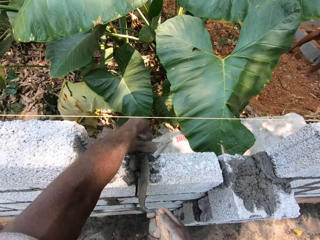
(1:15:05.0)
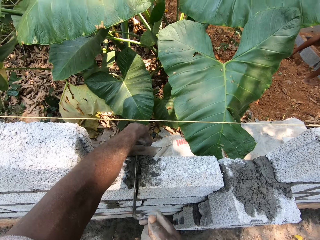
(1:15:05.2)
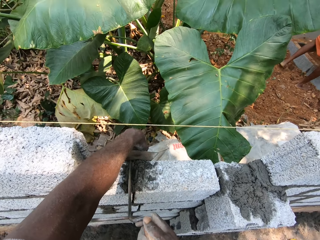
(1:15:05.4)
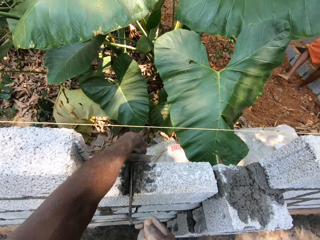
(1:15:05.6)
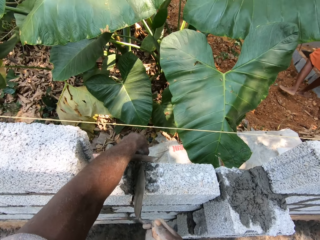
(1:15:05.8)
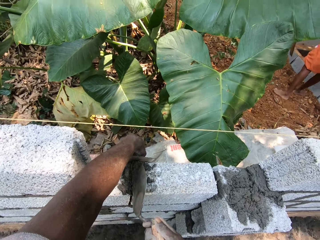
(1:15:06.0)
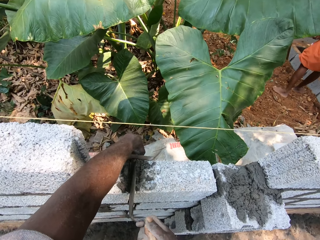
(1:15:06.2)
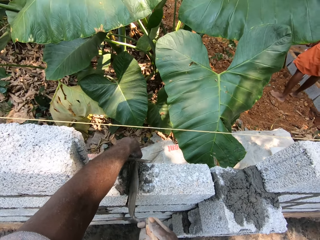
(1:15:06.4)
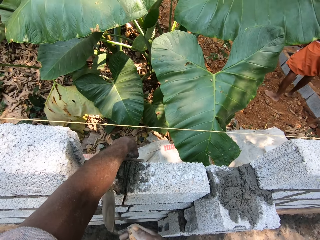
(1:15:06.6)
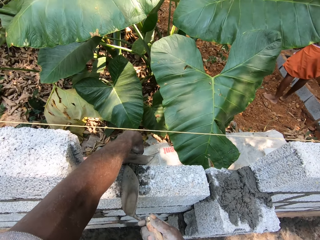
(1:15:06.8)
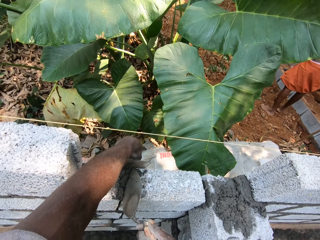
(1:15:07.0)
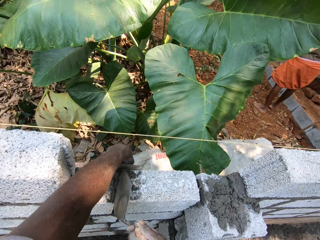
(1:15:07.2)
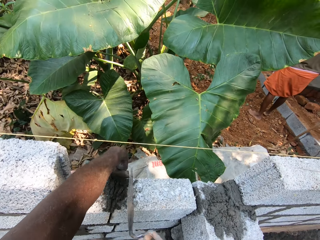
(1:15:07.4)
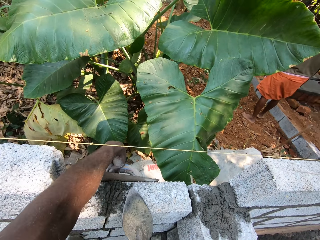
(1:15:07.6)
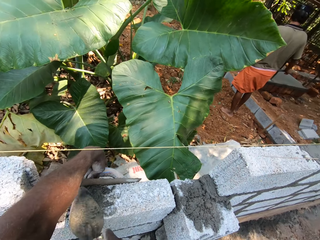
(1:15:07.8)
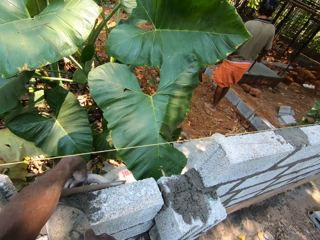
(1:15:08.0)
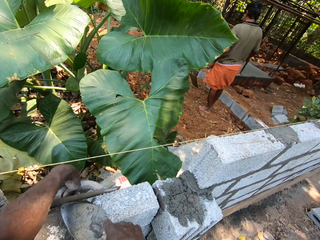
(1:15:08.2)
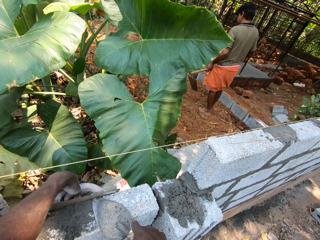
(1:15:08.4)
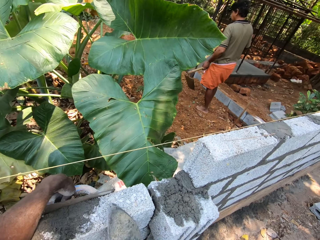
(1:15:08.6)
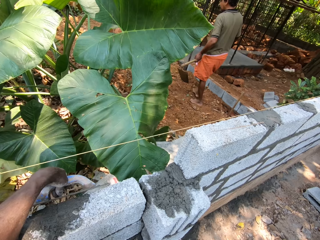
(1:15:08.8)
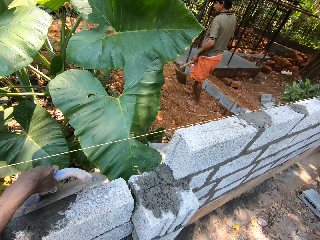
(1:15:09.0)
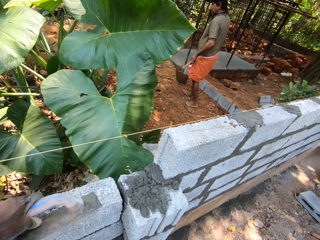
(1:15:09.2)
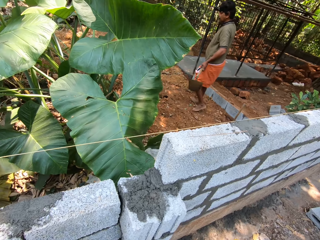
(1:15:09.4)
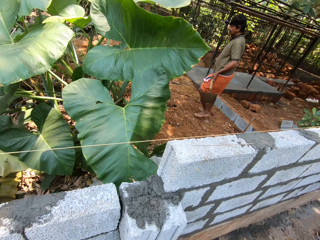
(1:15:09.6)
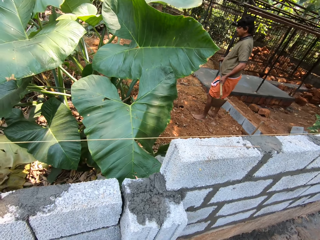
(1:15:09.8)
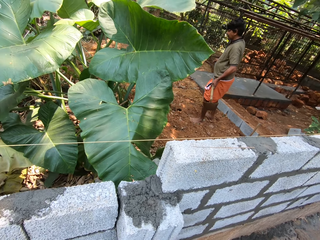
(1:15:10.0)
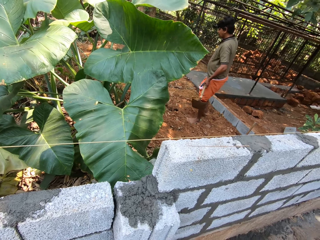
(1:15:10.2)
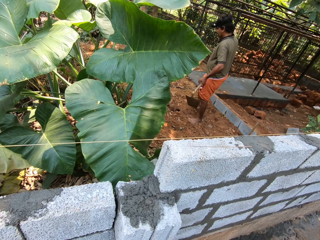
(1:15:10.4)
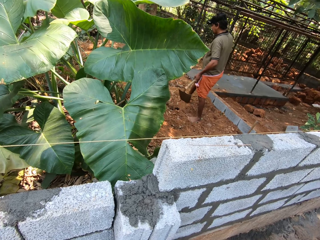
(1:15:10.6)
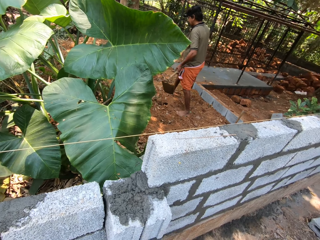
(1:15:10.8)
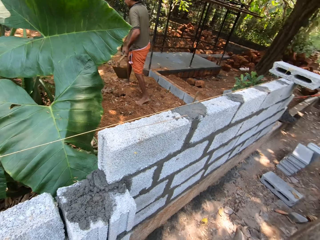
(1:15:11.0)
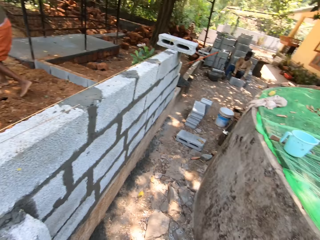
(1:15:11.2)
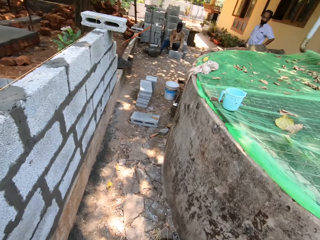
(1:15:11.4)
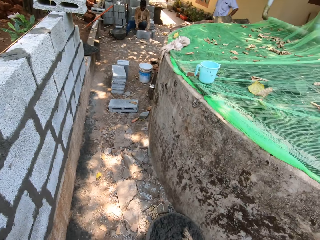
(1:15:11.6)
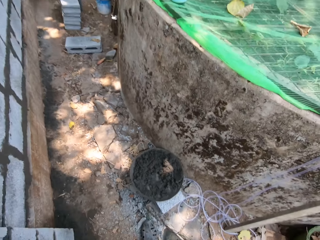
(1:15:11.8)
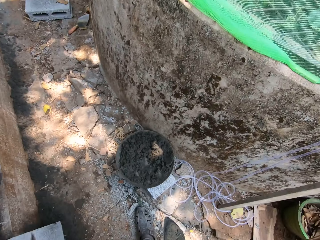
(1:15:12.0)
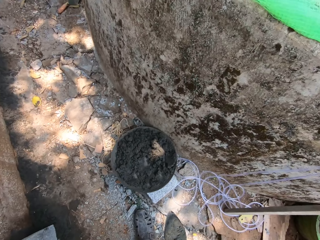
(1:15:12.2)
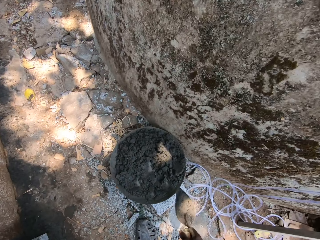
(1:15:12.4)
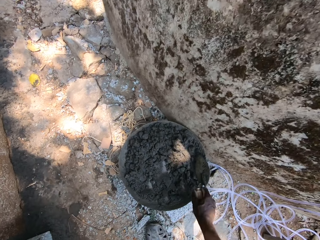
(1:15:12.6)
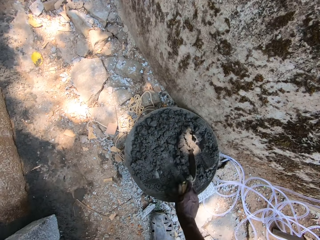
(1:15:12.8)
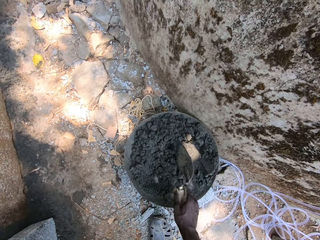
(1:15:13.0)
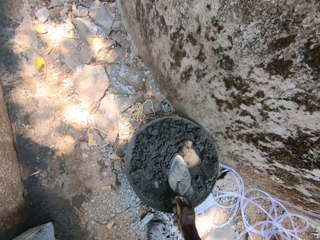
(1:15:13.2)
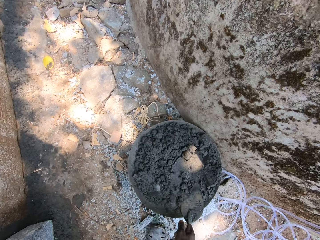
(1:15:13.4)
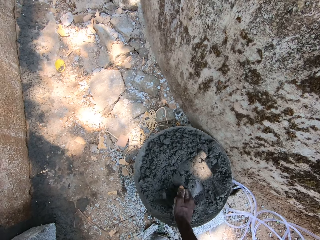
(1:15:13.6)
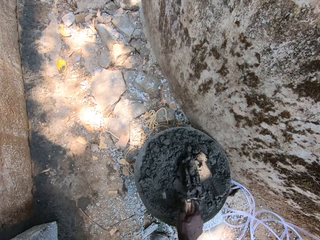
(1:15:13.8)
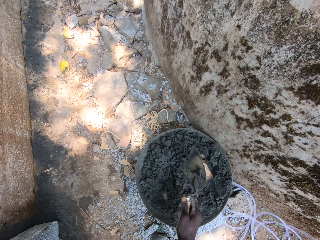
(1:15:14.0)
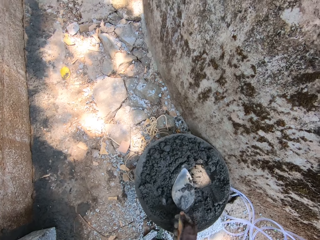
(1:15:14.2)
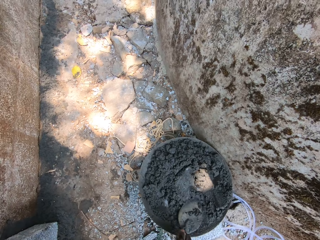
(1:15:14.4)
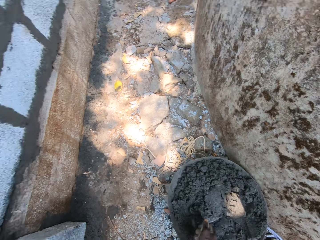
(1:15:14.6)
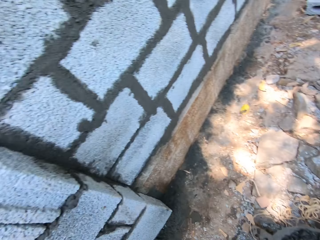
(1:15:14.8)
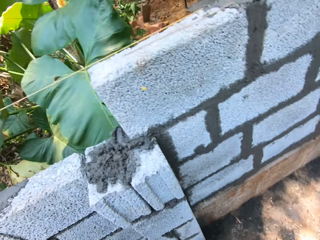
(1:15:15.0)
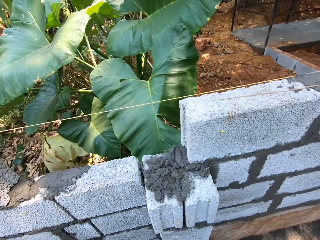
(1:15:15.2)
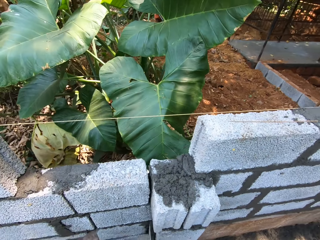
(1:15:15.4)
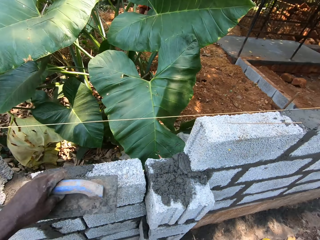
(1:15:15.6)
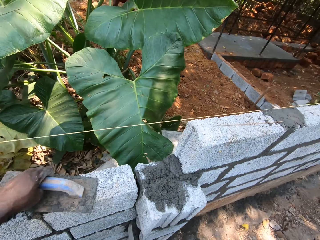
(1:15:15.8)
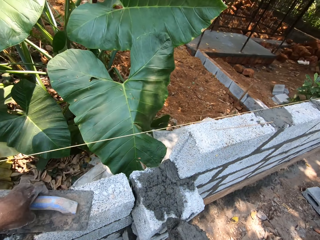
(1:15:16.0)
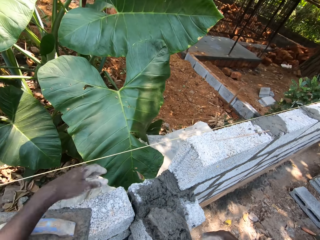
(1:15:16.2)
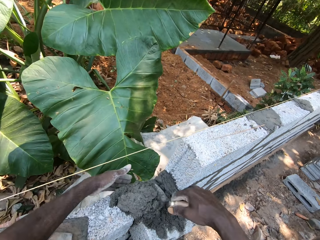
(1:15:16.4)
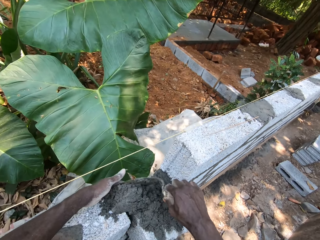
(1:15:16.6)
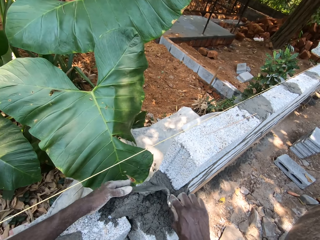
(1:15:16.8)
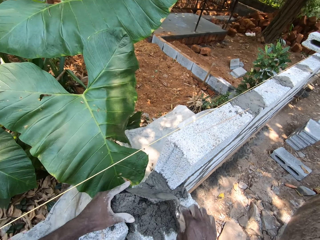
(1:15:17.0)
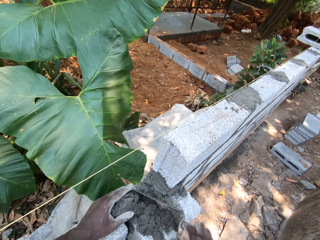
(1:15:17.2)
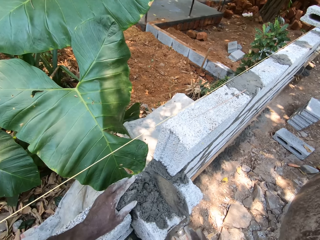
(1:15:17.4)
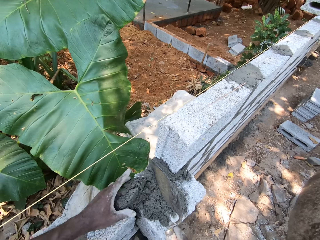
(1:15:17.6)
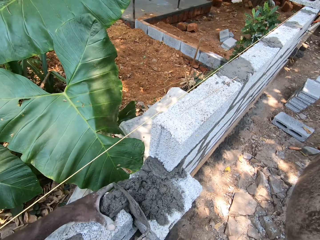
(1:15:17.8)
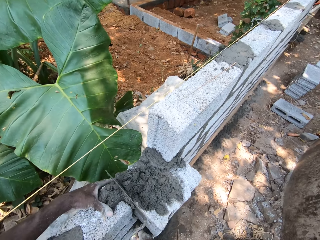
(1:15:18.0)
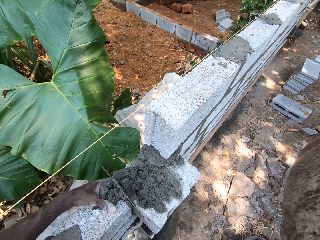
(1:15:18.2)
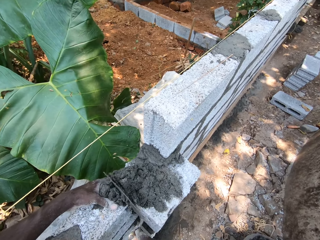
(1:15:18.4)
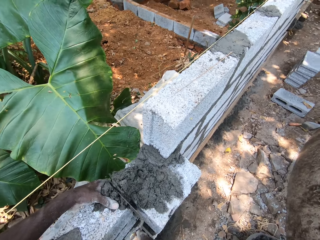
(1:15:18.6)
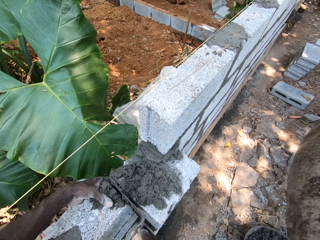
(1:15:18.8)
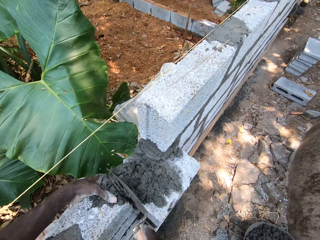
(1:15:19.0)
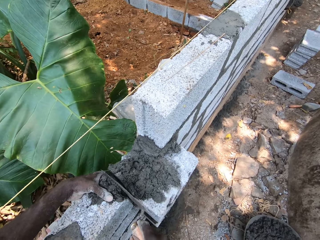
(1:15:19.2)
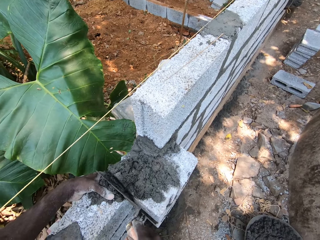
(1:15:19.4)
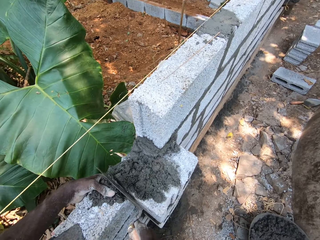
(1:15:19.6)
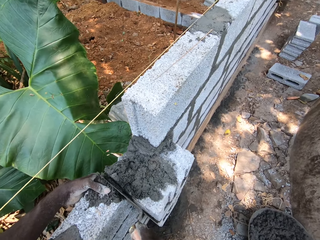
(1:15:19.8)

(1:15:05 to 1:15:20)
The camera wearer converses with a man. The camera wearer picks mortar from a mortar pan with the brick trowel in his right hand. He plasters the wall with mortar from the brick trowel in his right hand. He puts the cement on the brick.

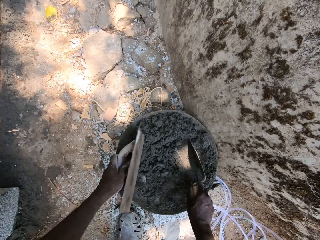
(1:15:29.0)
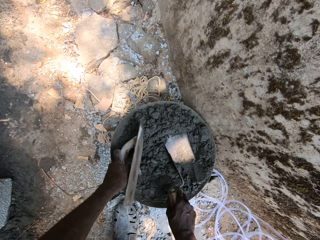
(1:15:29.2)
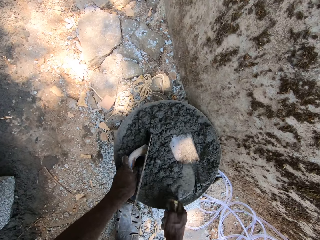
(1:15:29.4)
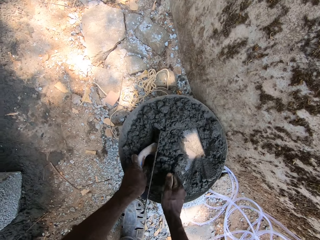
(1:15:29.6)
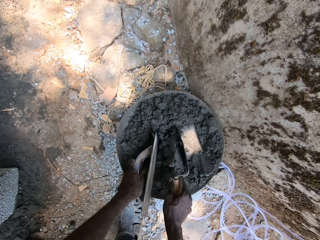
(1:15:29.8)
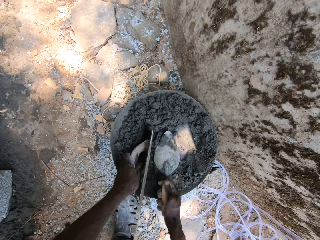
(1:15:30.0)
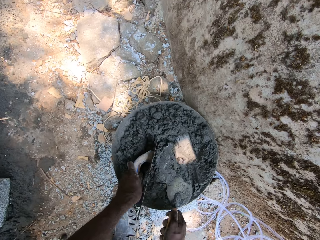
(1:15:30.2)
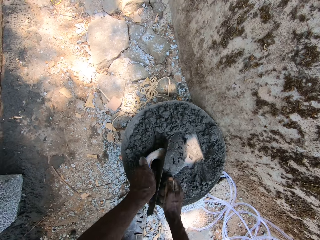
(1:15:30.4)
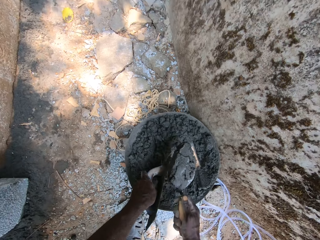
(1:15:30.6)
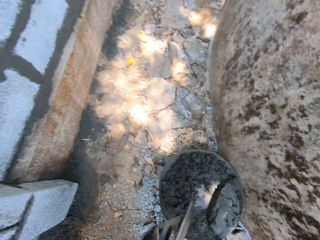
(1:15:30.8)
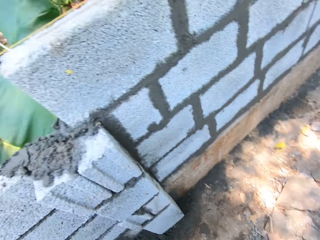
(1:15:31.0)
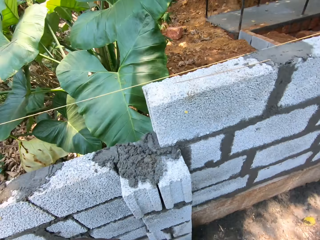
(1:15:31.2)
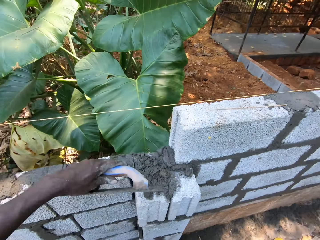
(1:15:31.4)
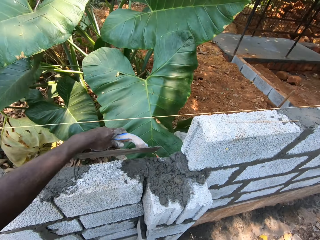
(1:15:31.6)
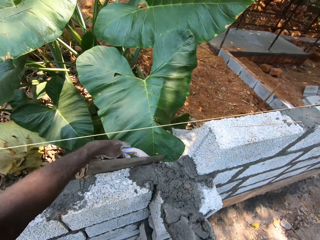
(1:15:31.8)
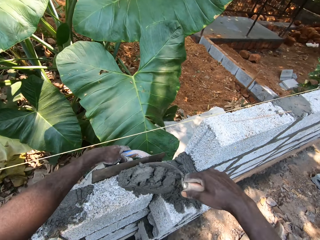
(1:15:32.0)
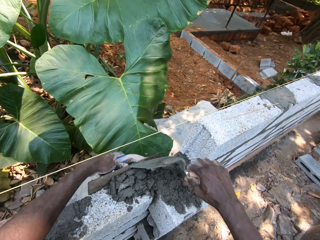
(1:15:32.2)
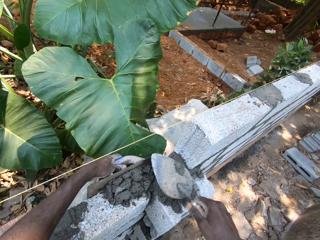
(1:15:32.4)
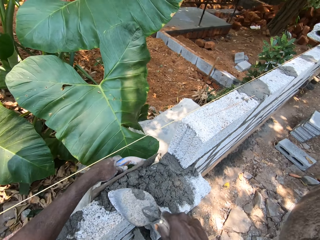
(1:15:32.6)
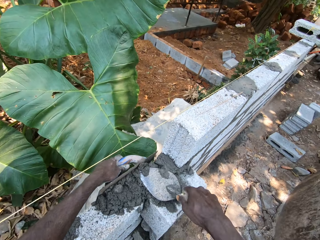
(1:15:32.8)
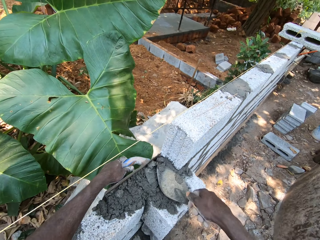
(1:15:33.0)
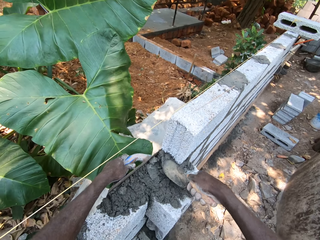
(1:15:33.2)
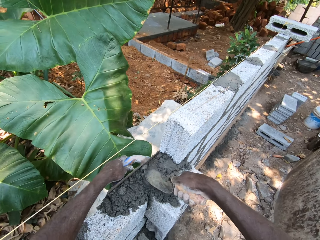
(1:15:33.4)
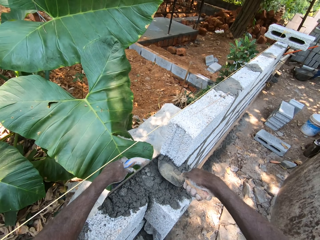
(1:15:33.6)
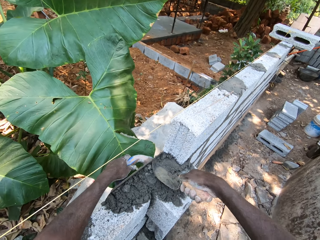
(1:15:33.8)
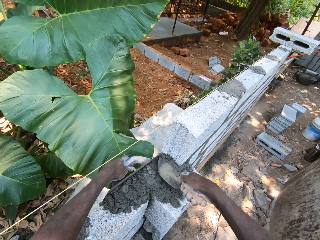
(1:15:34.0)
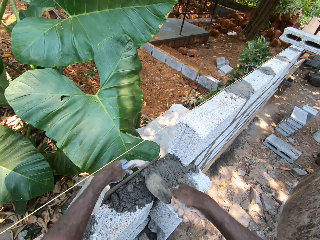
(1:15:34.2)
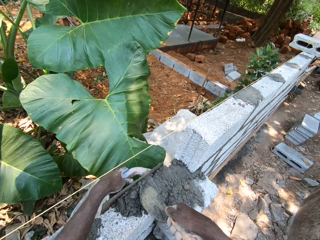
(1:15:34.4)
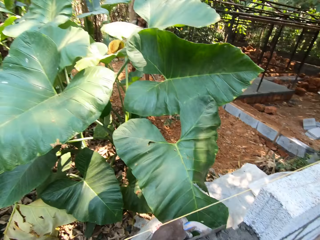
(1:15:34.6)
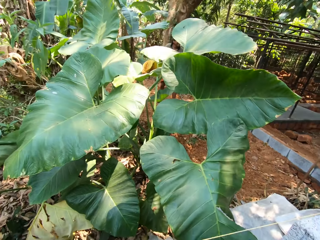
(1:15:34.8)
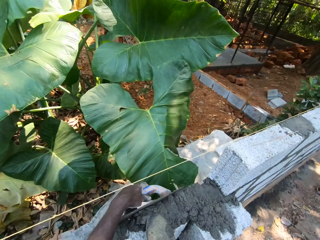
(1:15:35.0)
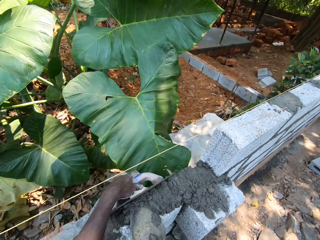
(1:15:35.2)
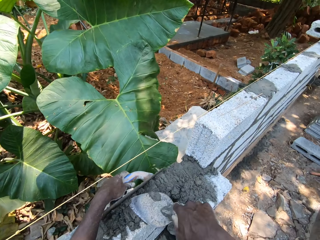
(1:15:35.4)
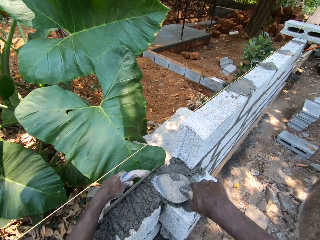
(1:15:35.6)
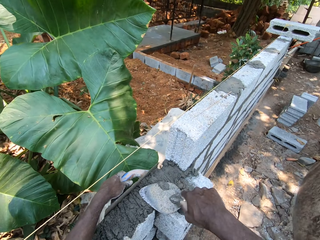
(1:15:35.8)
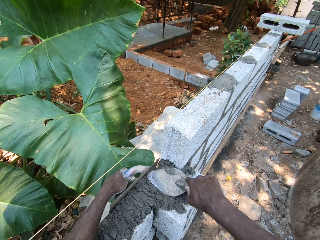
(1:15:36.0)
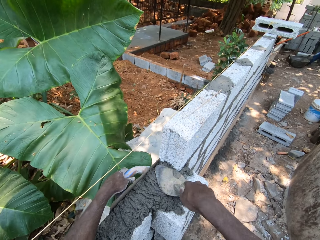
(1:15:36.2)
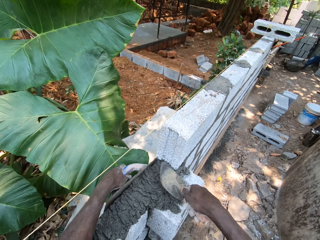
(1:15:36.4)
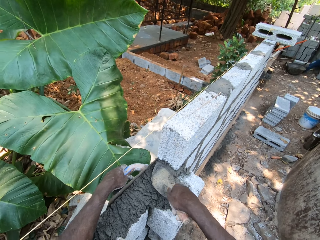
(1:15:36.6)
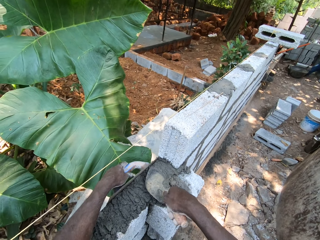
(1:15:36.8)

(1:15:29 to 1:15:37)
The camera wearer picks mortar or cement from a mortar pan with the brick trowel or trowel shovel in his right hand. He puts the cement on the brick. He plasters the wall with plastering tools in his hands. He smoothens the cement on the bricks using the trowel shovel.
